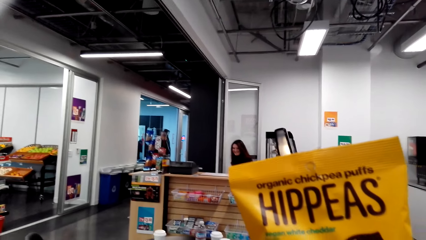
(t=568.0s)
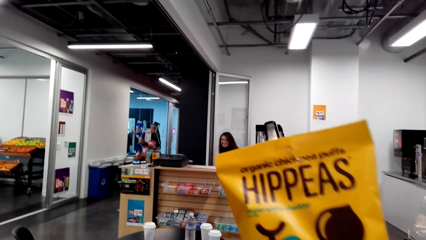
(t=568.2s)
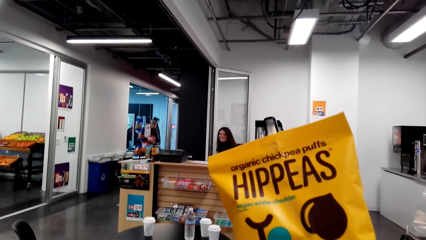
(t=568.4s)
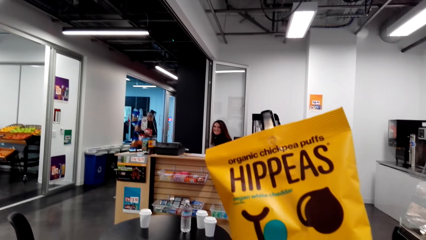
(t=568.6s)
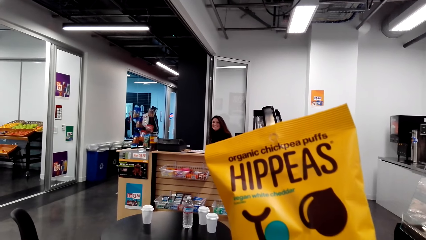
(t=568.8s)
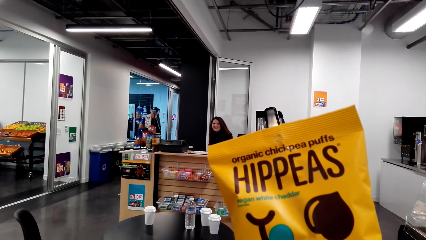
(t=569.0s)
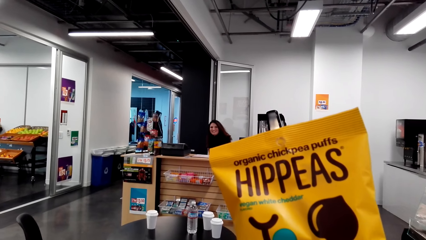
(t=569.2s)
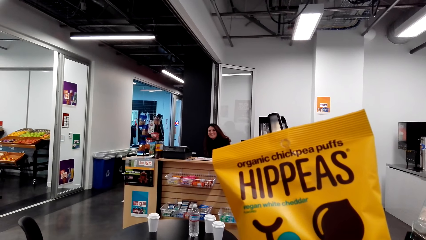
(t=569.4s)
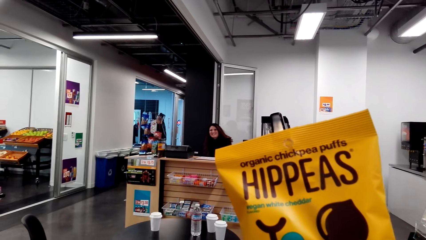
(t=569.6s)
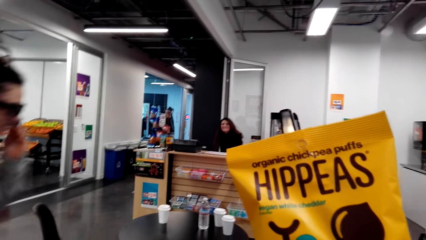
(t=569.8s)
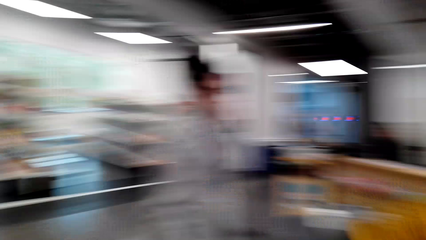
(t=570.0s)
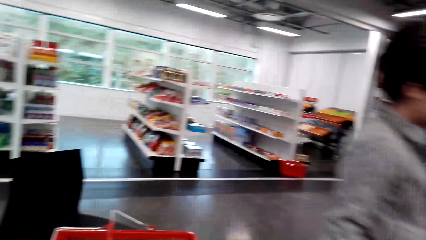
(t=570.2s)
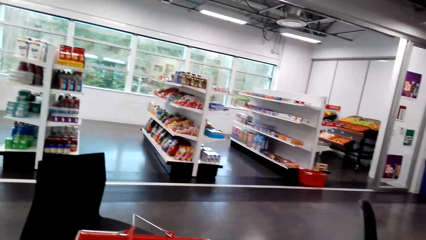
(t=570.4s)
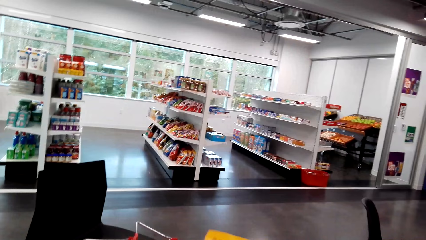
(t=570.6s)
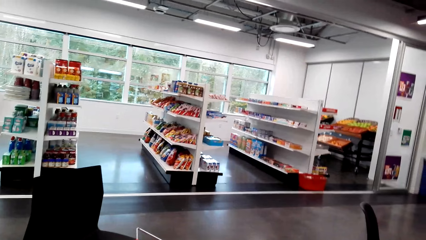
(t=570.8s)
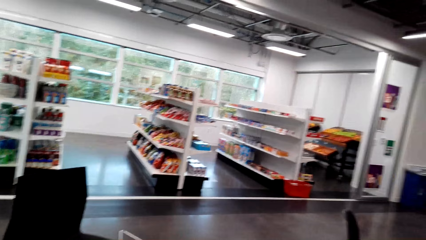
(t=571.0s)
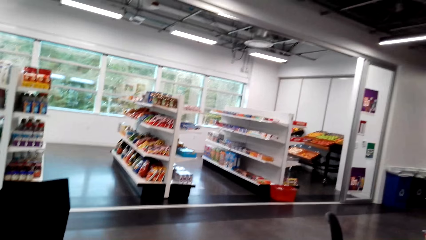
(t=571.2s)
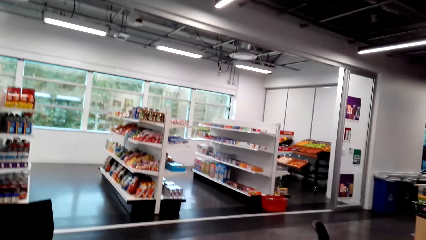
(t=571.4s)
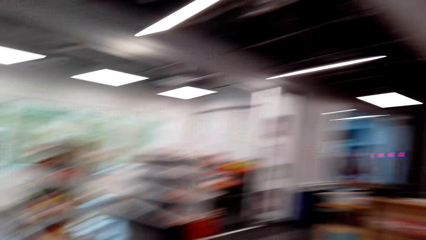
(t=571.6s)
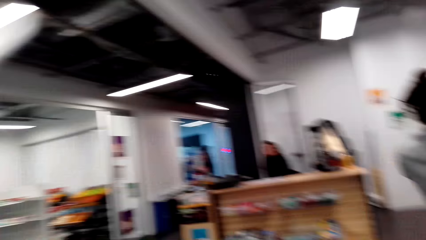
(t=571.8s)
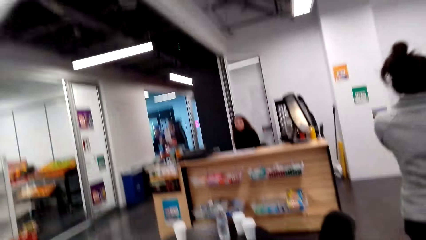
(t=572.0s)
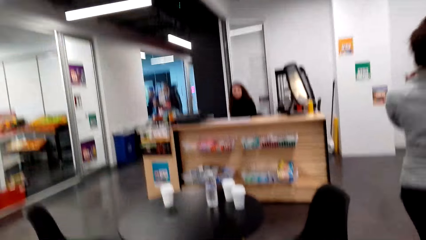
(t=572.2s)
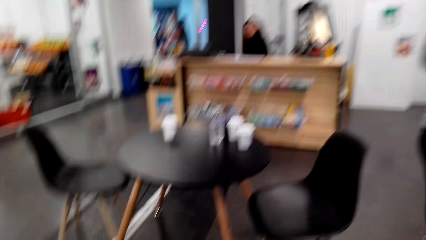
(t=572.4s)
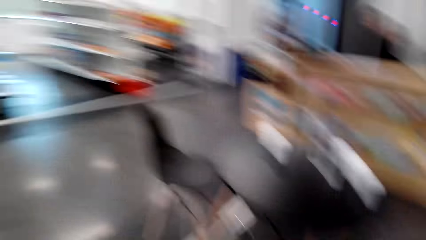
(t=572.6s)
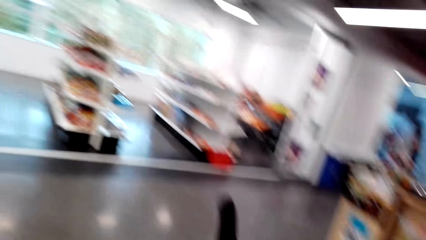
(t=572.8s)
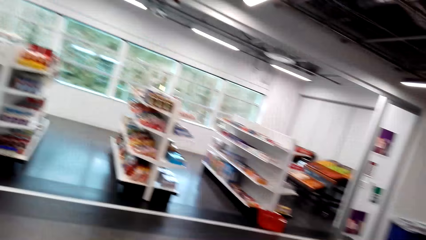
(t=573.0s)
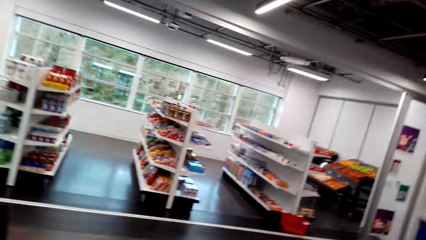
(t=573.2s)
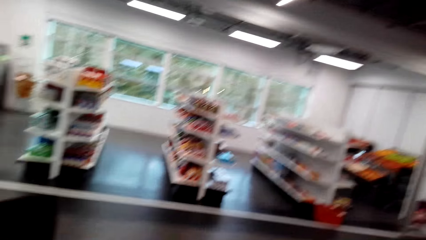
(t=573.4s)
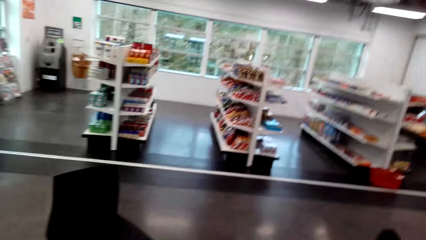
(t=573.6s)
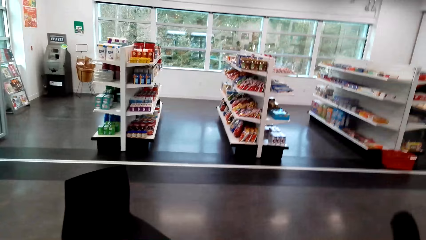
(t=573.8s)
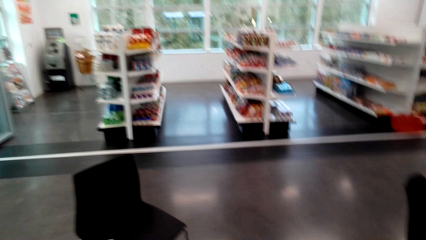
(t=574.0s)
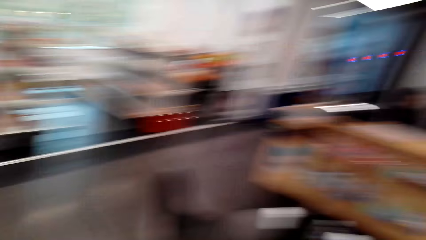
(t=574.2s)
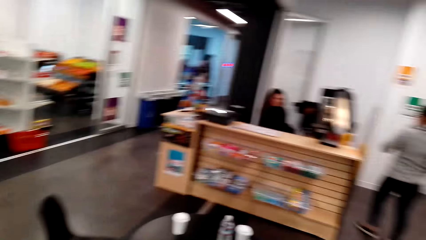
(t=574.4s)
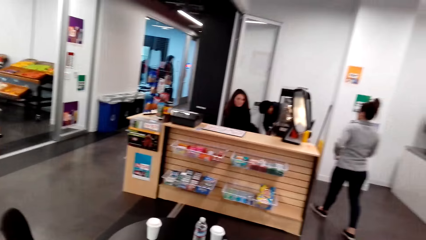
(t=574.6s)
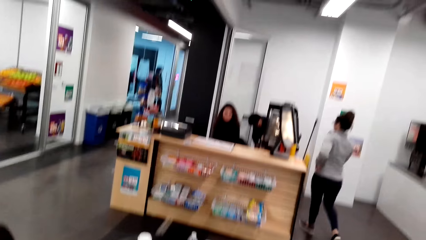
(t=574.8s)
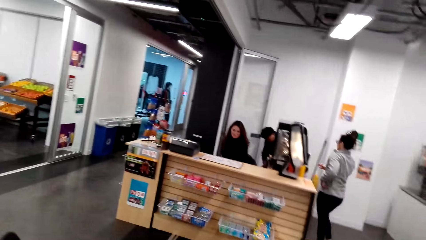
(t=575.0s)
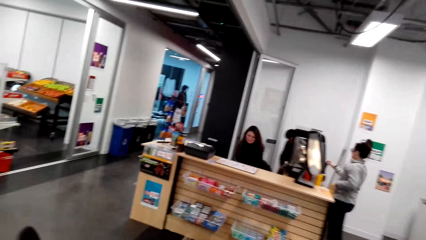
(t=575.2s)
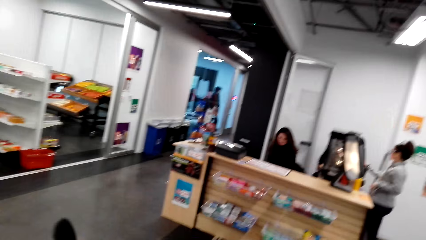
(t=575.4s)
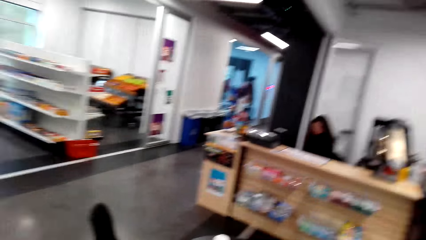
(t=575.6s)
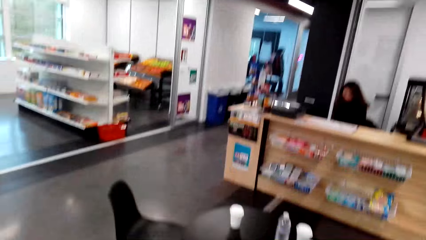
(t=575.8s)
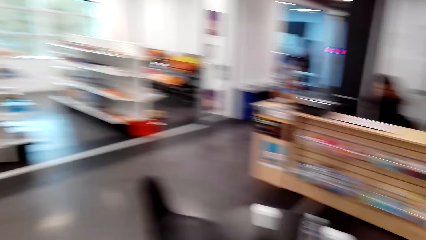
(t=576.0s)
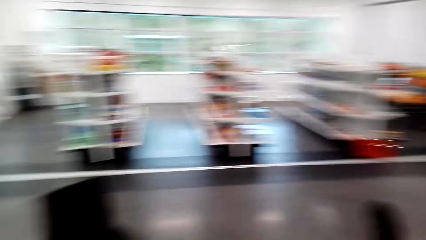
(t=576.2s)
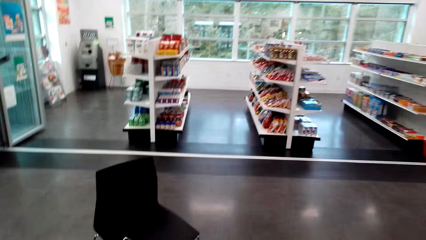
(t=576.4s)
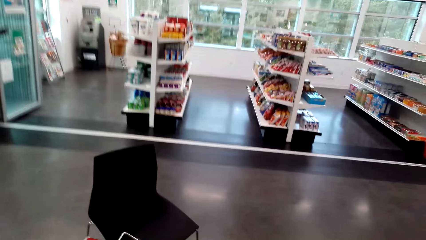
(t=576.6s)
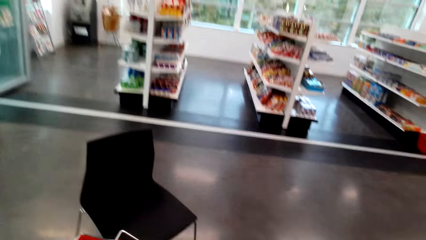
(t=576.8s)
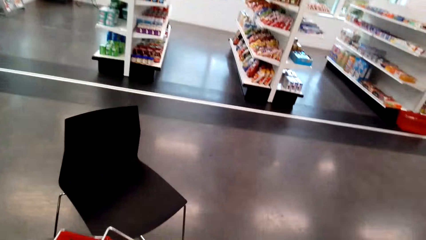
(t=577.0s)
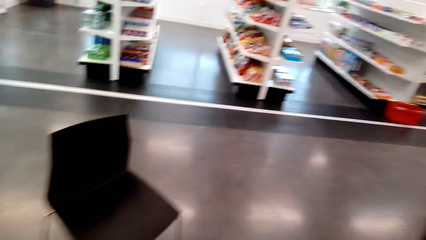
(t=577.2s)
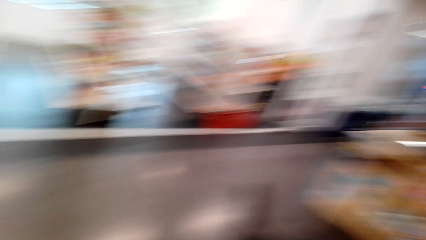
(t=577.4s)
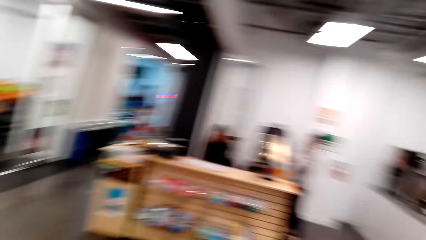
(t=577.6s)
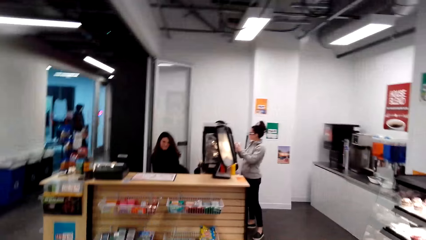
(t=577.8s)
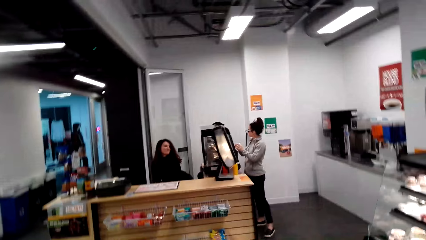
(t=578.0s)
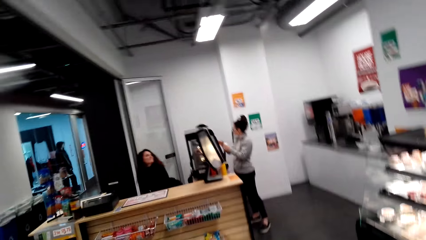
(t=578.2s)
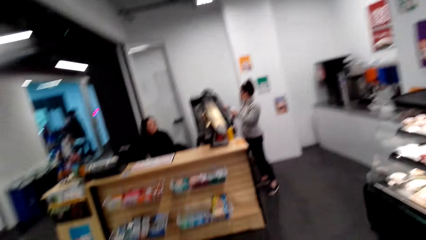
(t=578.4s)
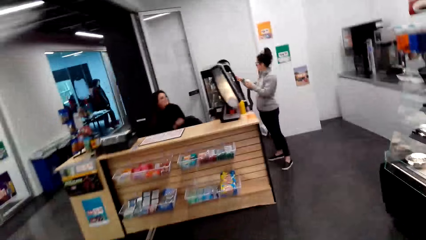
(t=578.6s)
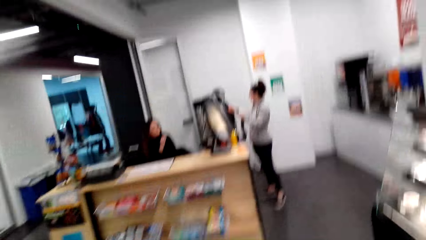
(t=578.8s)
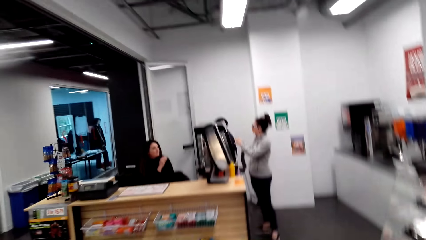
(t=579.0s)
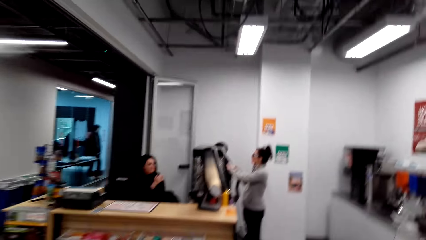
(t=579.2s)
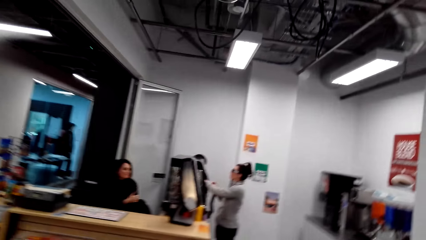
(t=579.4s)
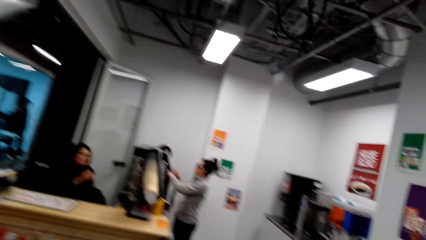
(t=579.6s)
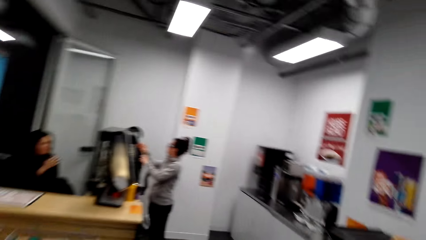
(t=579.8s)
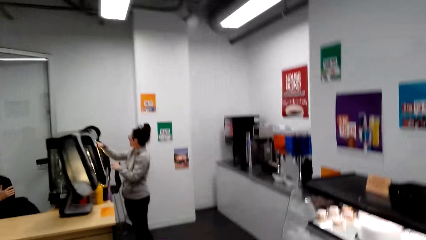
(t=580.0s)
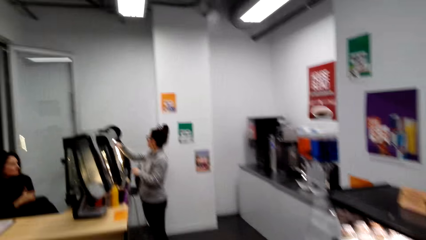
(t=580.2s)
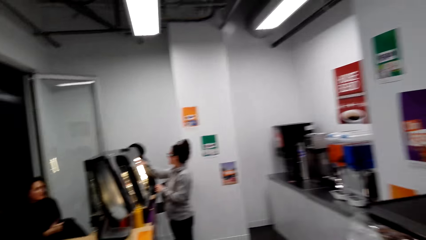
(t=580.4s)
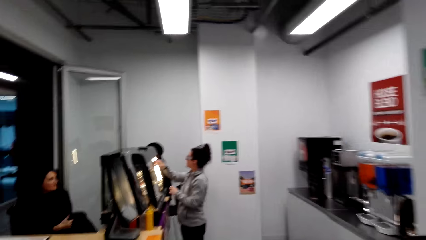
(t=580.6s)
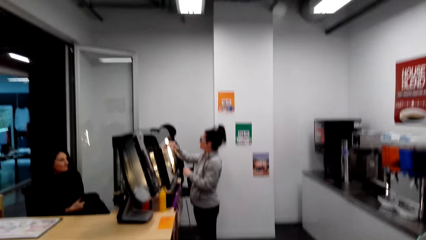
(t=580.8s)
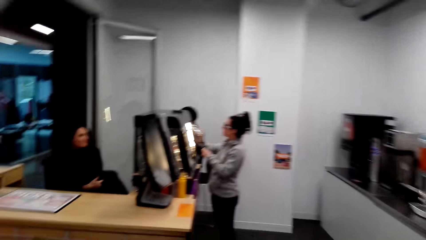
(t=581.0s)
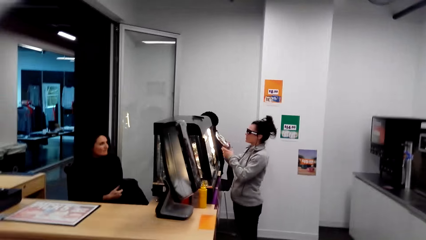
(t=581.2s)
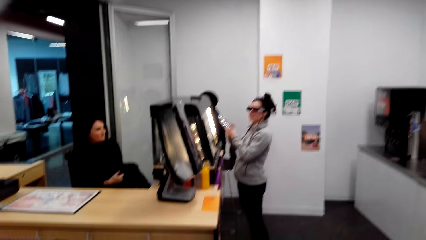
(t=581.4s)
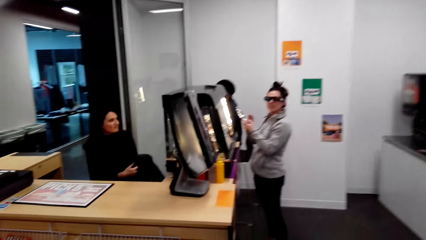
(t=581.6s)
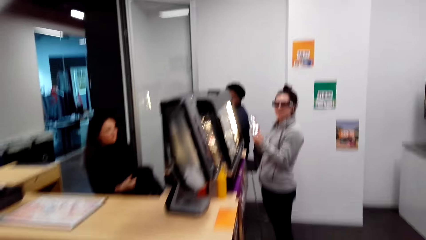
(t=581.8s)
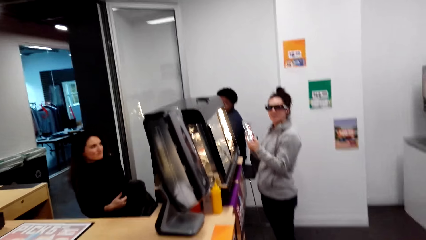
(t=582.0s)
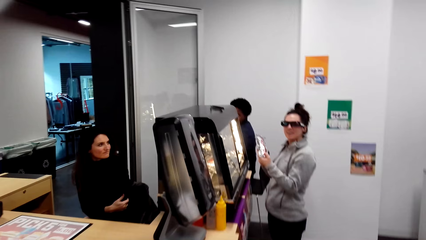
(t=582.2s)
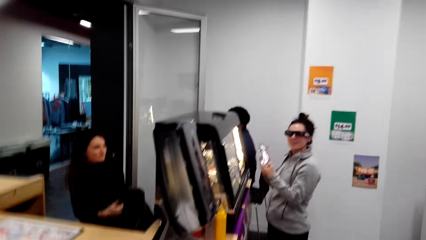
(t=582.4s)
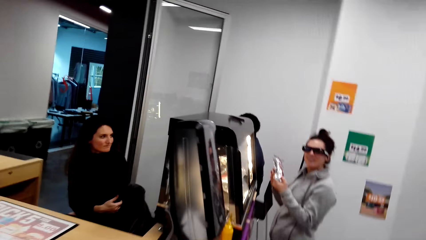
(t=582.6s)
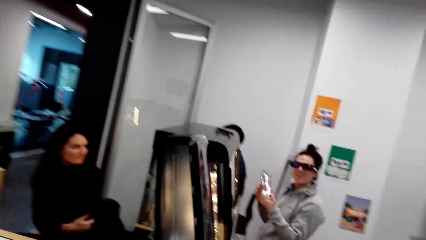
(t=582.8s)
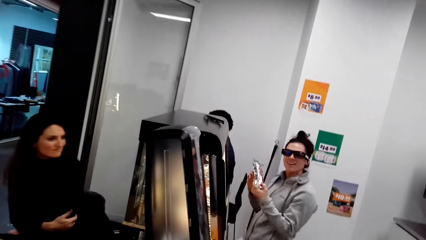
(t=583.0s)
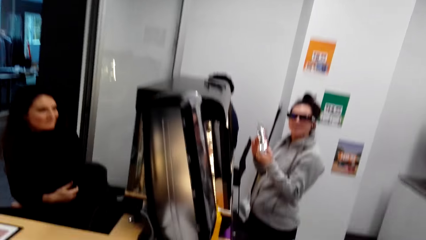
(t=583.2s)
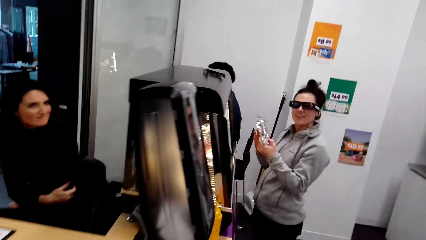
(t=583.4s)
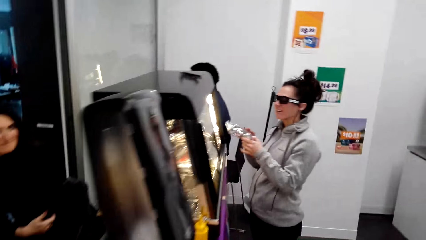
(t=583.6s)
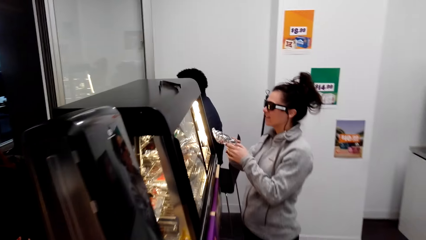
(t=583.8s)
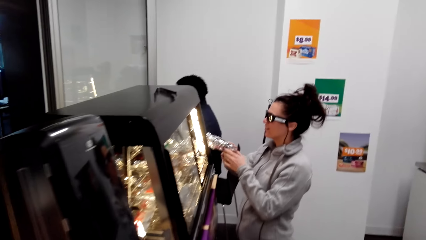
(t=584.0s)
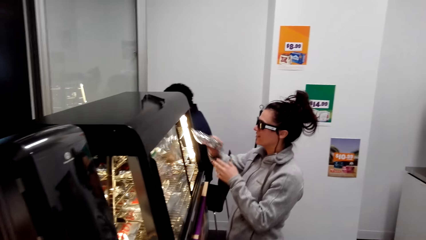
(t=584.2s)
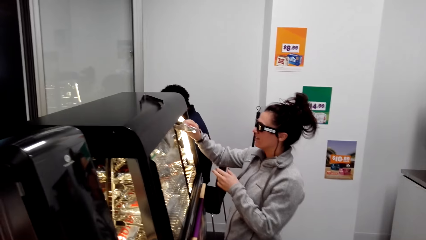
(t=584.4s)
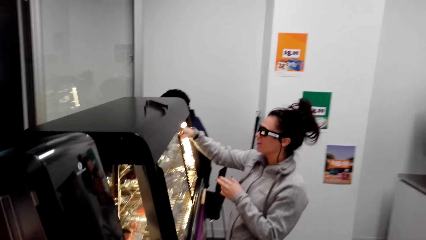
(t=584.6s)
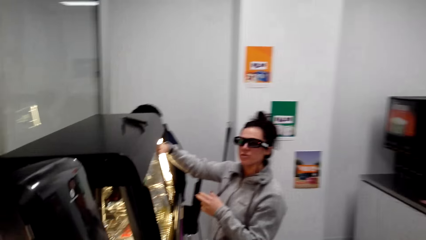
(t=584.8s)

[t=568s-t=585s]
A woman walks forward in the store. The camera wearer looks around the supermarket. The woman walks to the grill. The camera wearer looks around the supermarket. They look at the woman. They walk in the store towards the woman. They look at a cashier.
